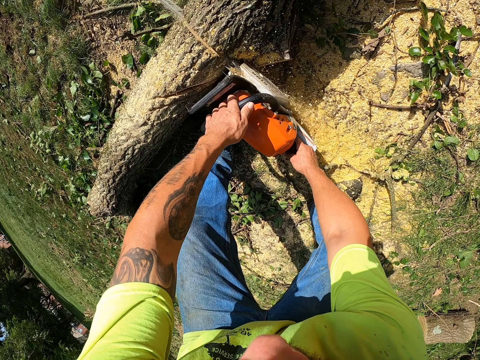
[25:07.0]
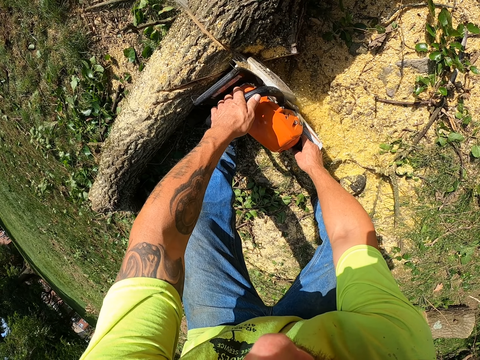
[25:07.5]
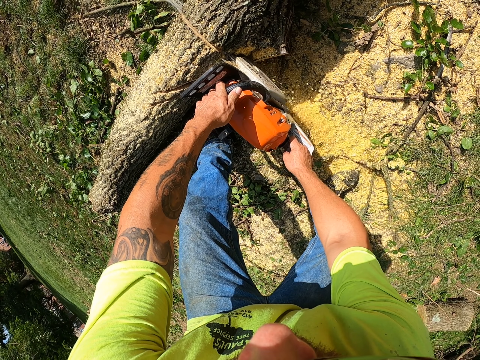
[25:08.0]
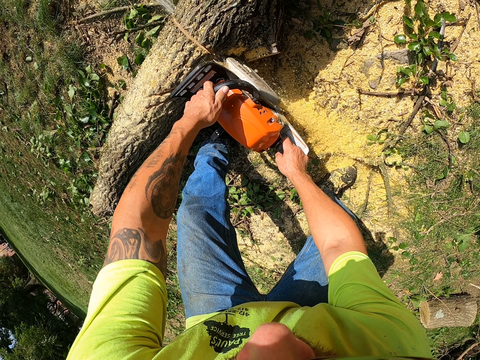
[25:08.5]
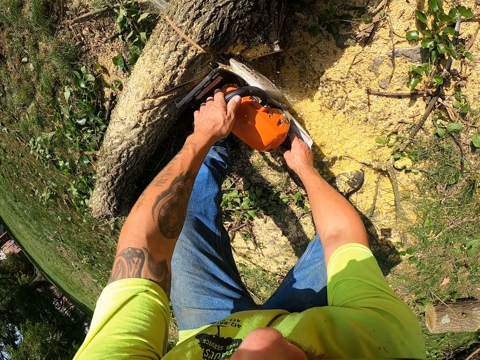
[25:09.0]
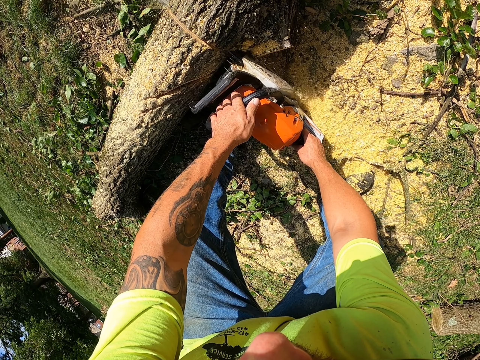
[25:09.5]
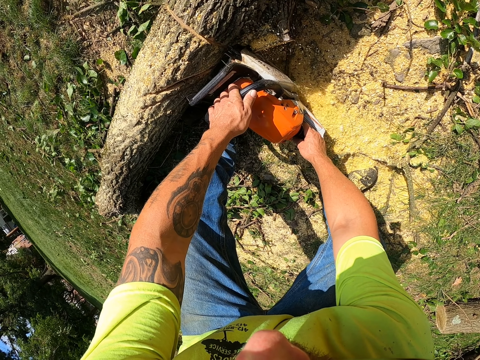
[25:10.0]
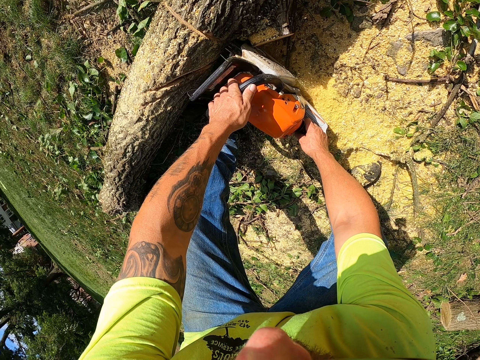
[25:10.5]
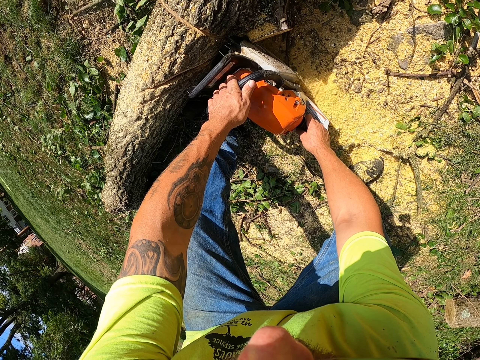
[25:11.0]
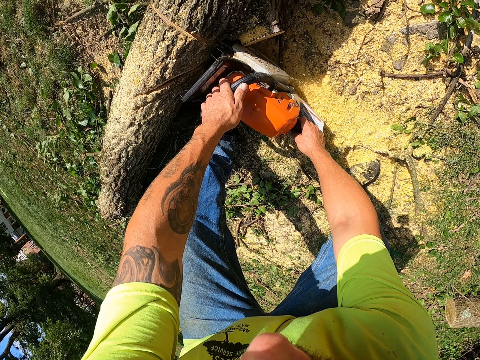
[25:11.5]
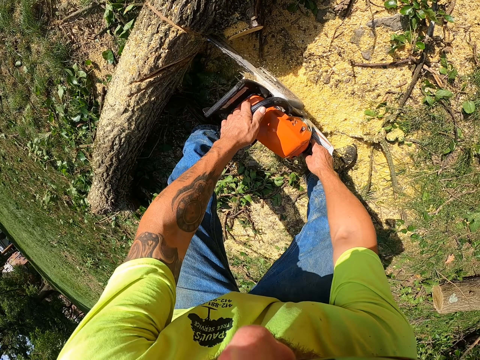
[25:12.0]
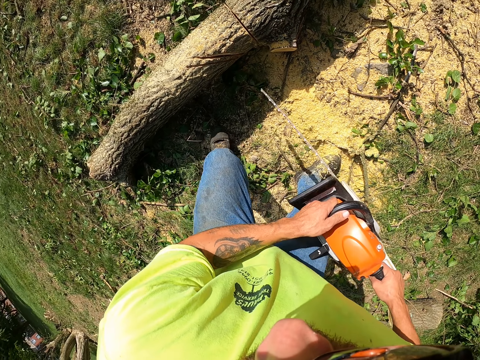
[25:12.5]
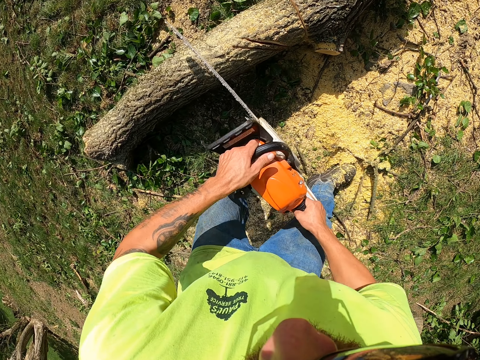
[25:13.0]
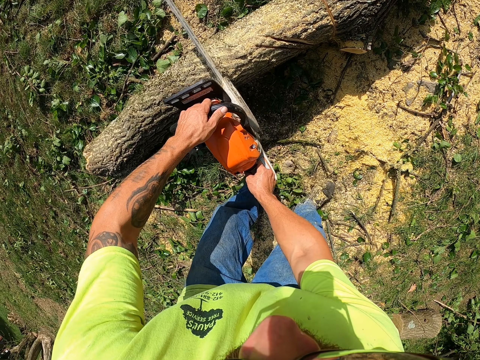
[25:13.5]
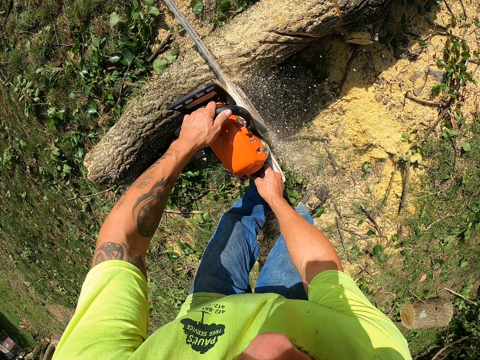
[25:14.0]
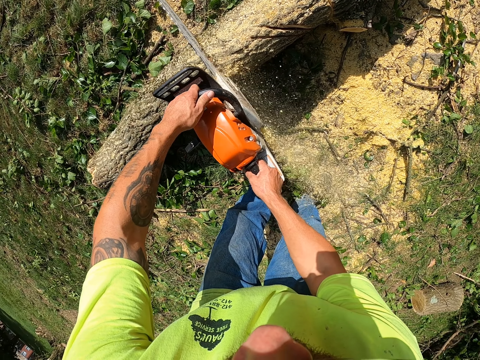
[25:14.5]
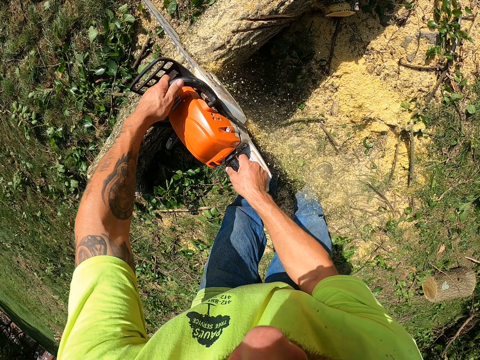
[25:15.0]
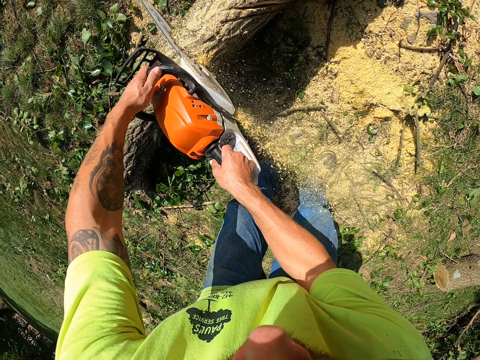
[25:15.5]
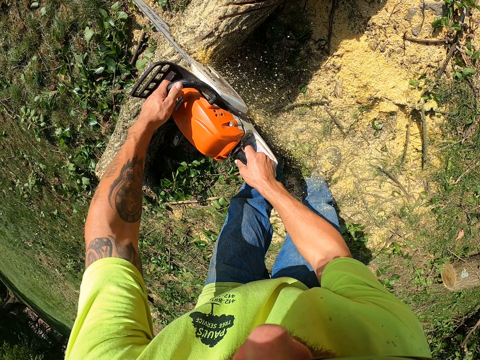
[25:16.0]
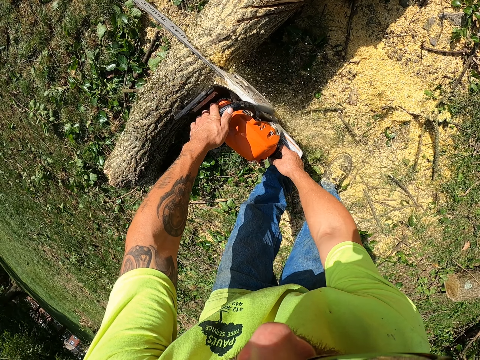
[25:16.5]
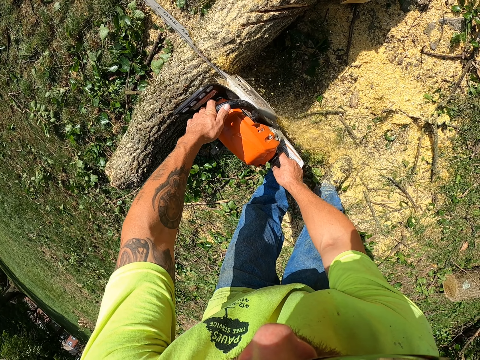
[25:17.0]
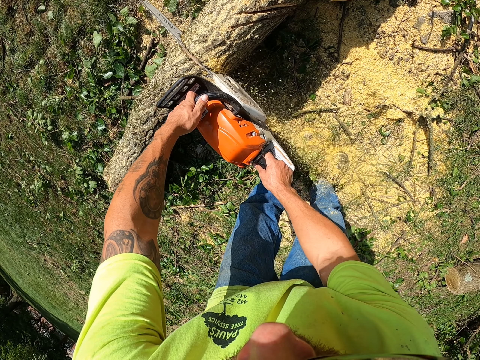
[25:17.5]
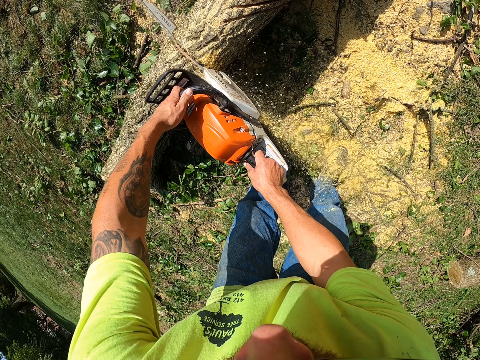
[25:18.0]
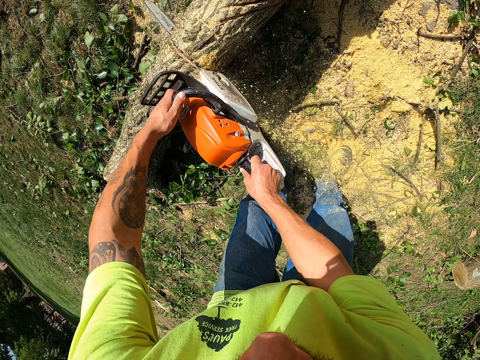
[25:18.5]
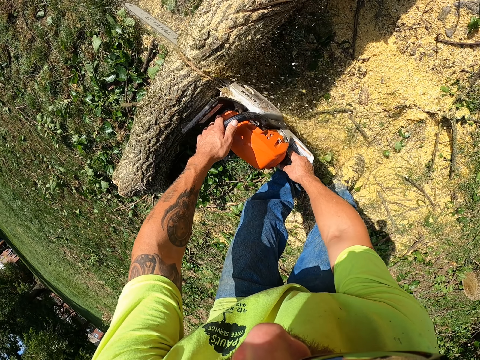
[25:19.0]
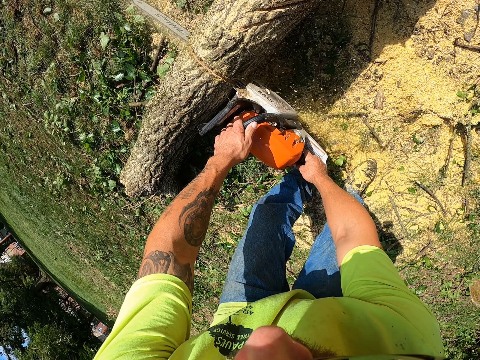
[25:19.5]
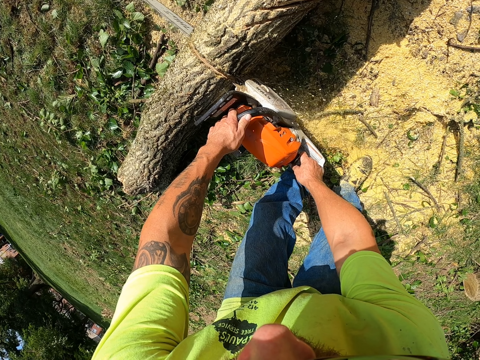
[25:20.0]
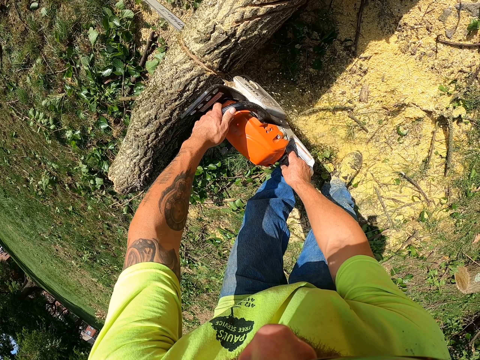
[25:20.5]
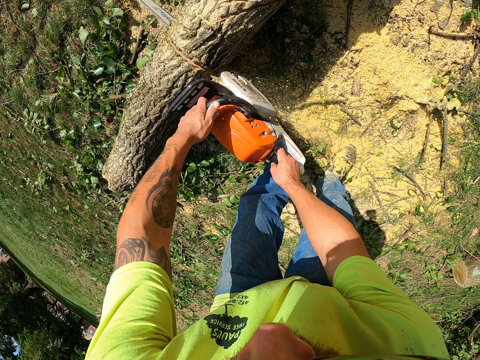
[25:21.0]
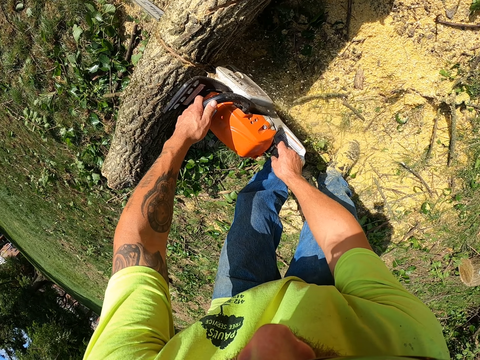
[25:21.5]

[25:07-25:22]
The camera wearer cuts the log of wood with the chainsaw in both hands.

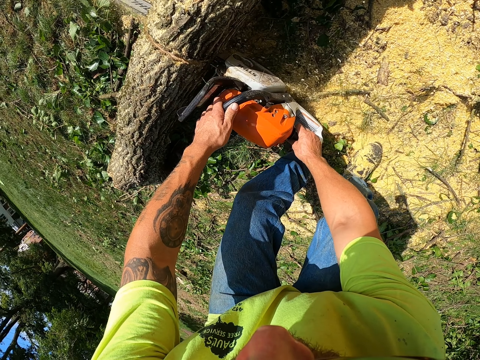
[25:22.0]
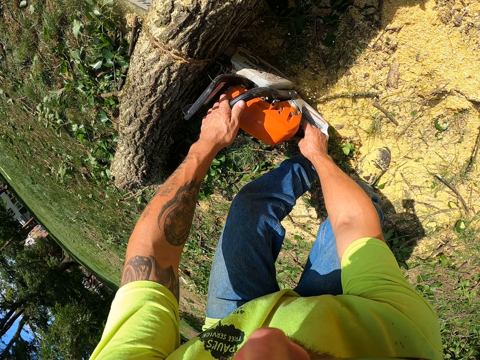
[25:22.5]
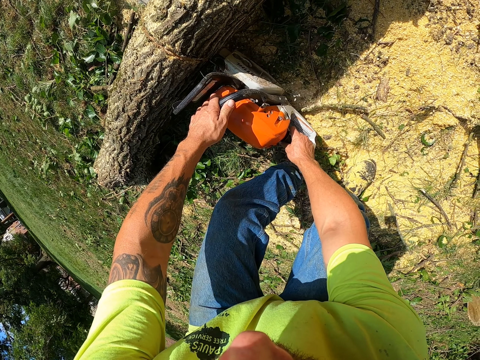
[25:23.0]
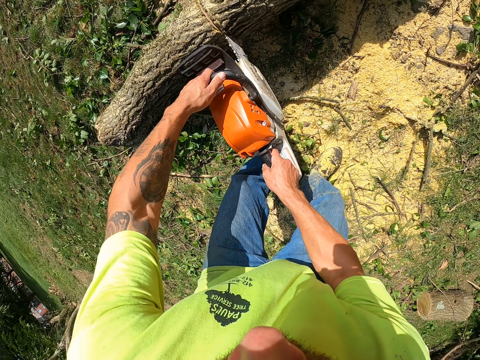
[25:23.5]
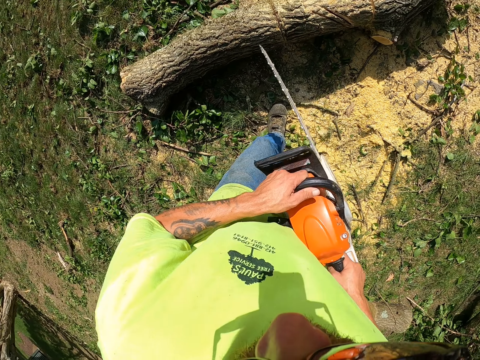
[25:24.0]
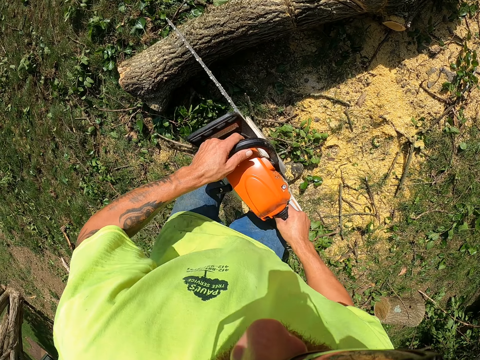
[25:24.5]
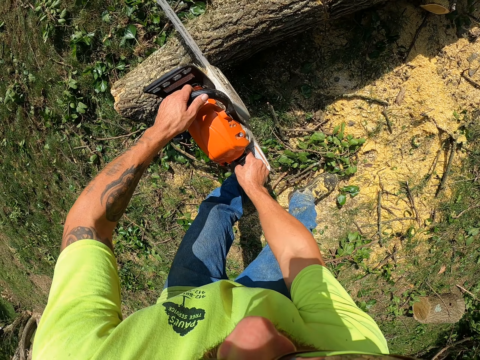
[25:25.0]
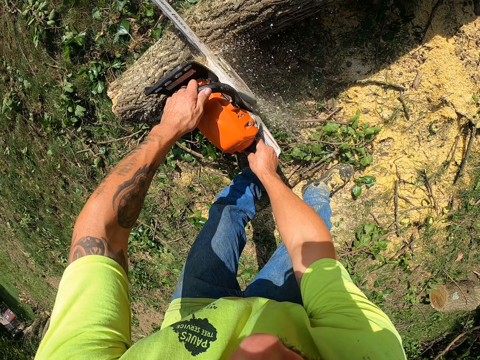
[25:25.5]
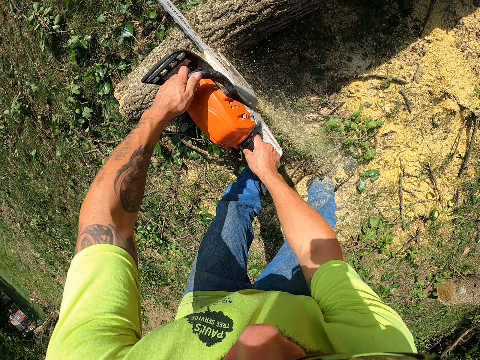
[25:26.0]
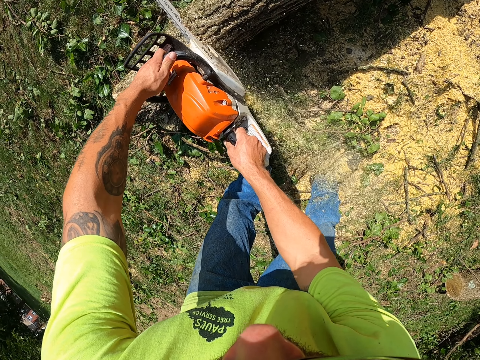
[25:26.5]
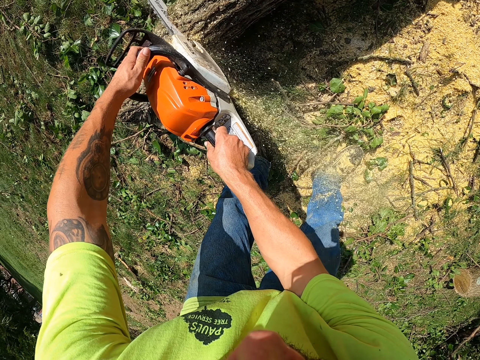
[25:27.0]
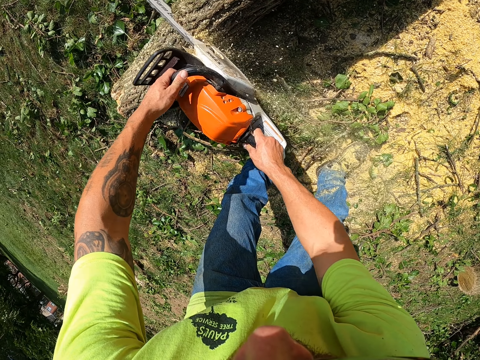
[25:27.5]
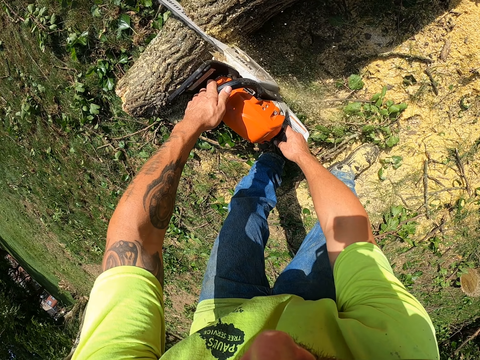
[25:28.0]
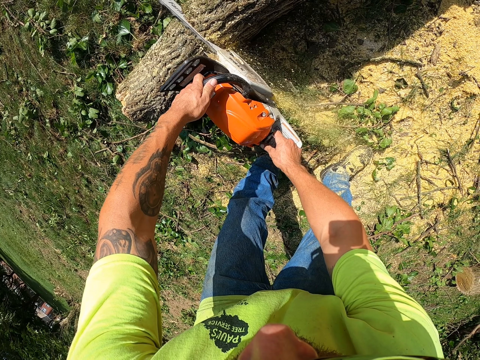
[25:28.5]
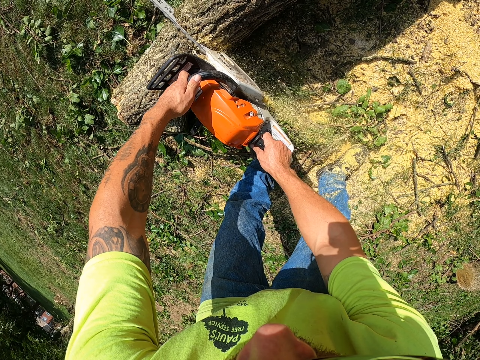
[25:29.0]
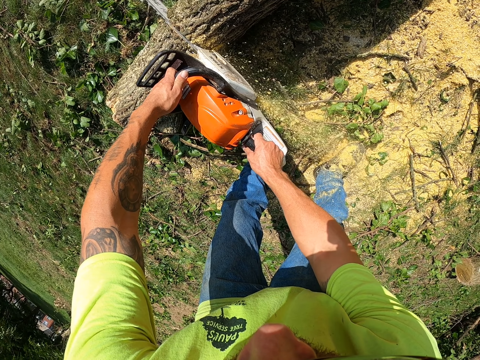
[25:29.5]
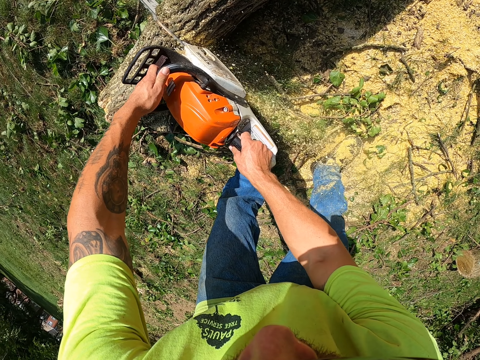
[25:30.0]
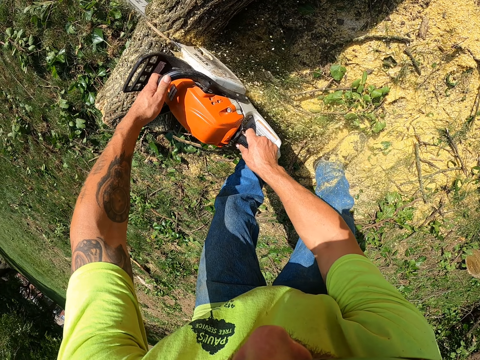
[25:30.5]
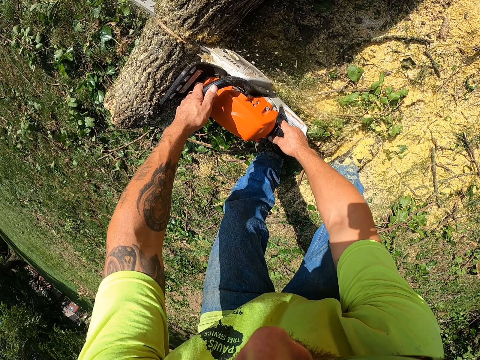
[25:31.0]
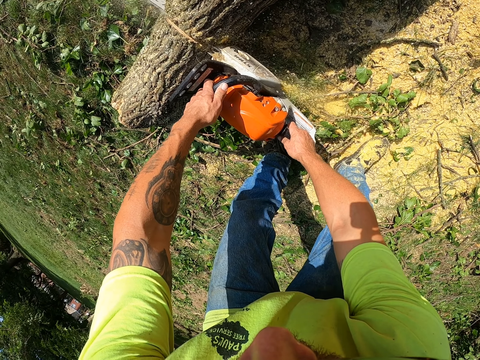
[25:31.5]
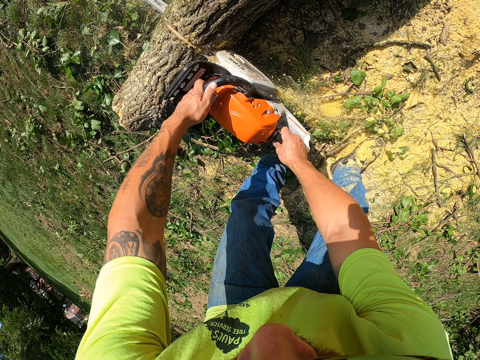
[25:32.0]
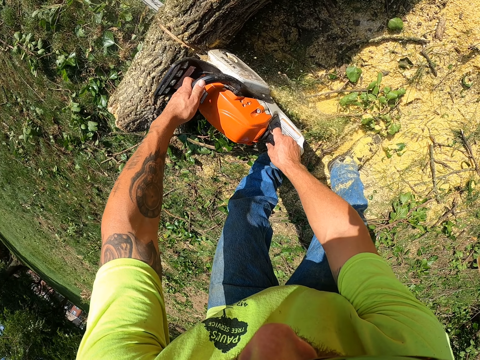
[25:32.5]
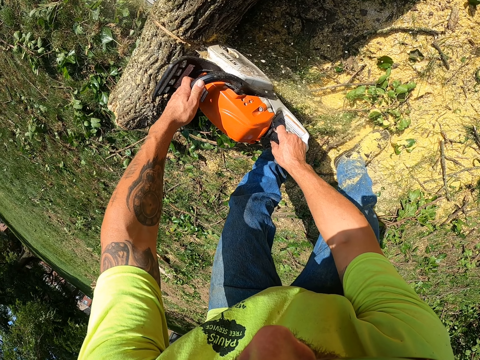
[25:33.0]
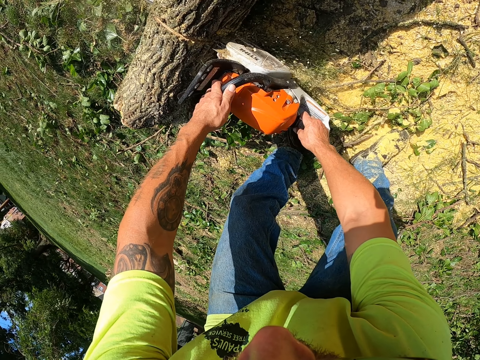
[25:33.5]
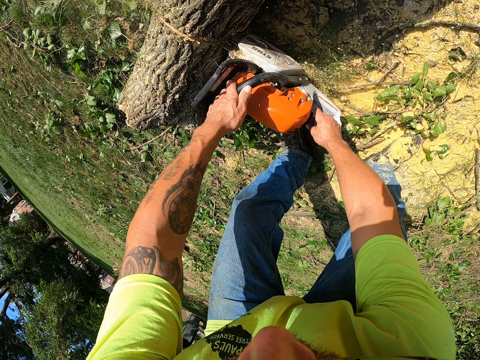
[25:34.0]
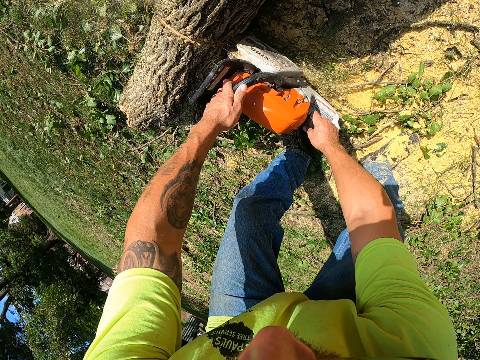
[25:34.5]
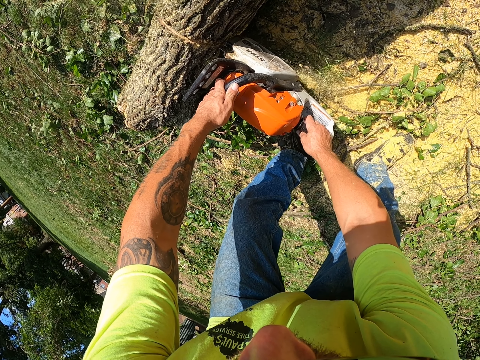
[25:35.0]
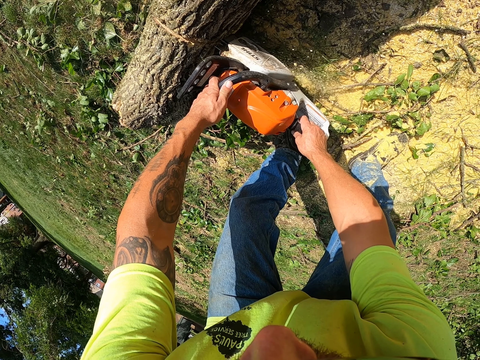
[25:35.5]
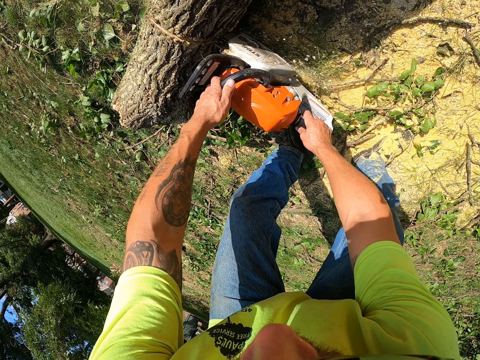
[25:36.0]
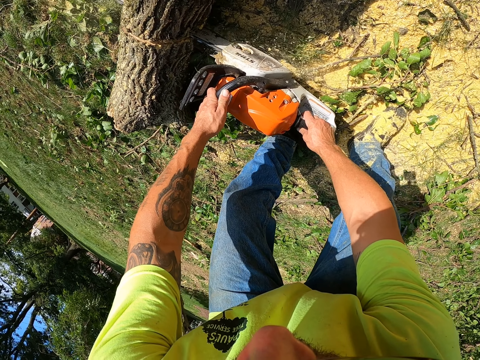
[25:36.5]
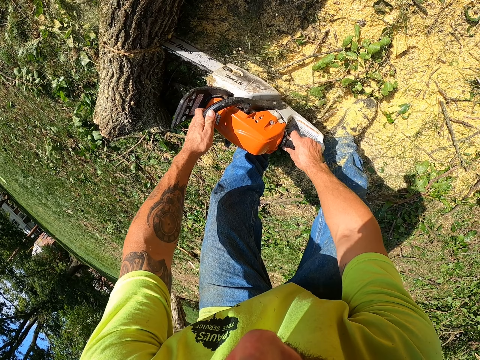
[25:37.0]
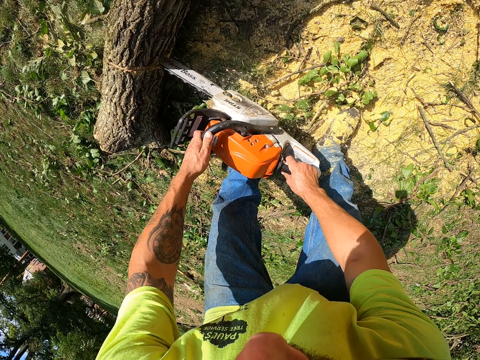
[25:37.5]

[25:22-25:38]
The camera wearer cuts the tree trunk.
